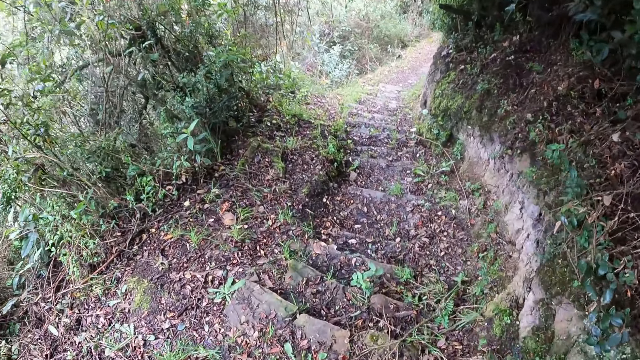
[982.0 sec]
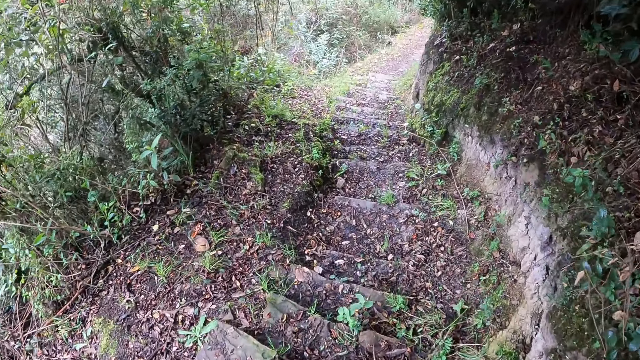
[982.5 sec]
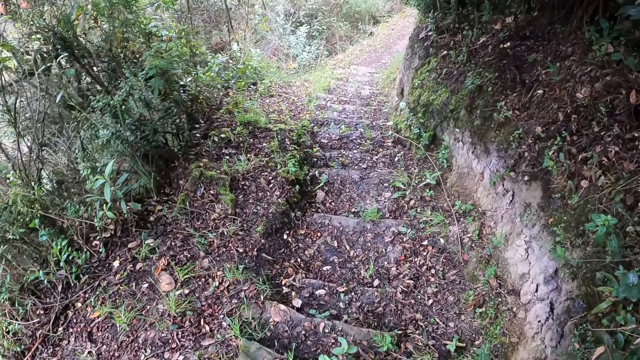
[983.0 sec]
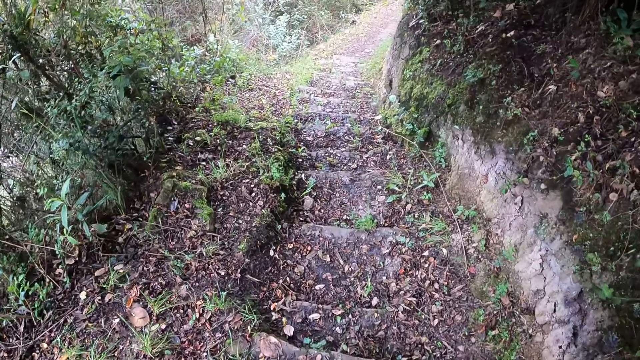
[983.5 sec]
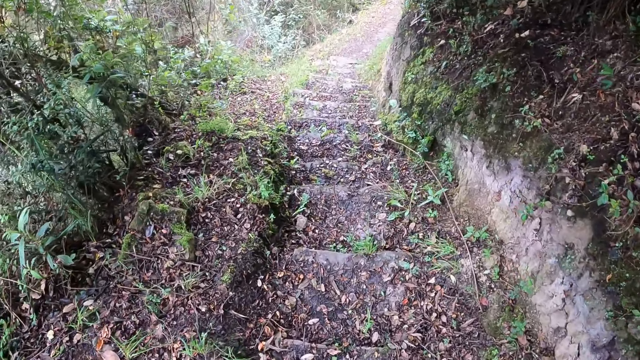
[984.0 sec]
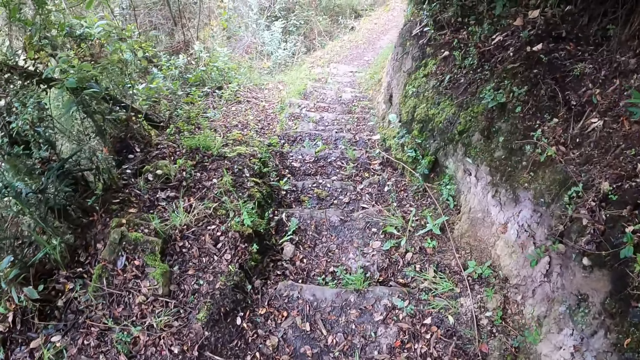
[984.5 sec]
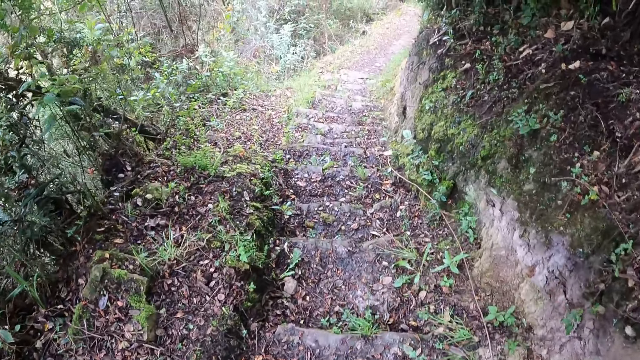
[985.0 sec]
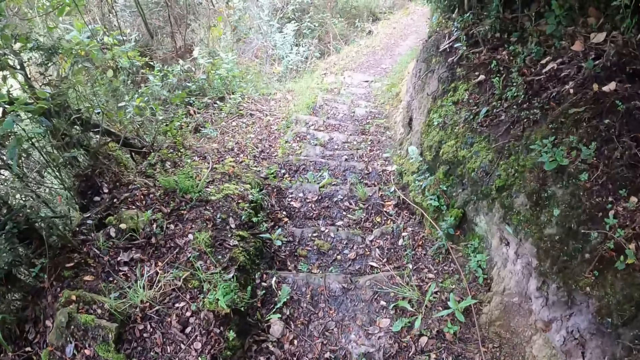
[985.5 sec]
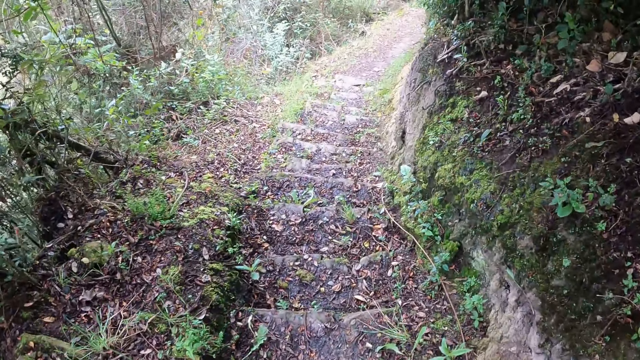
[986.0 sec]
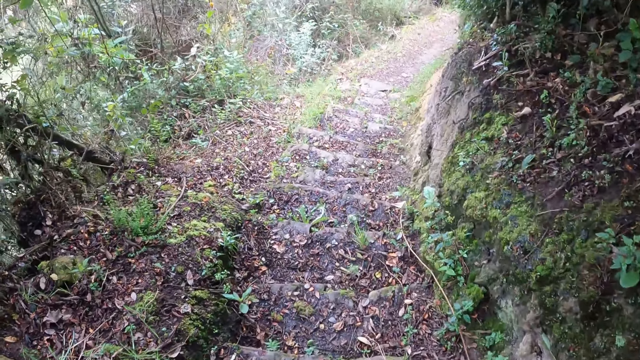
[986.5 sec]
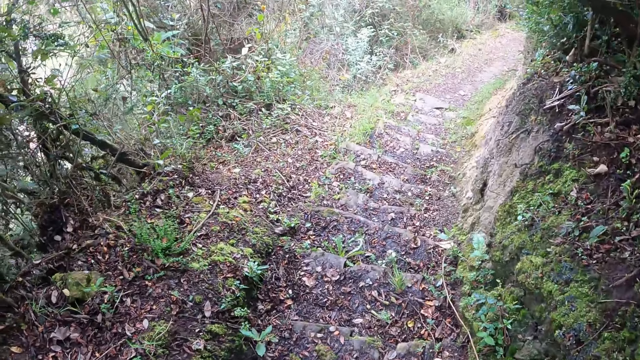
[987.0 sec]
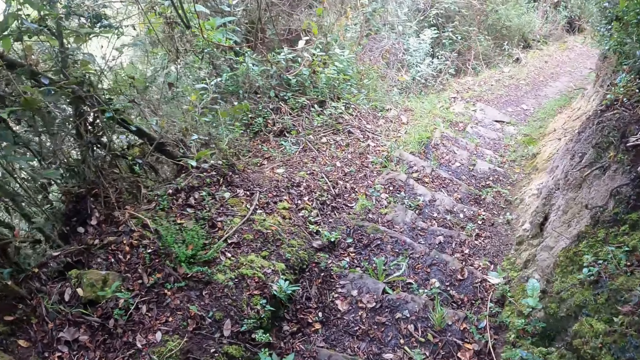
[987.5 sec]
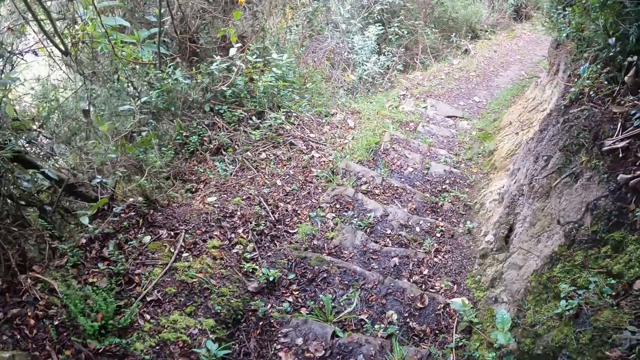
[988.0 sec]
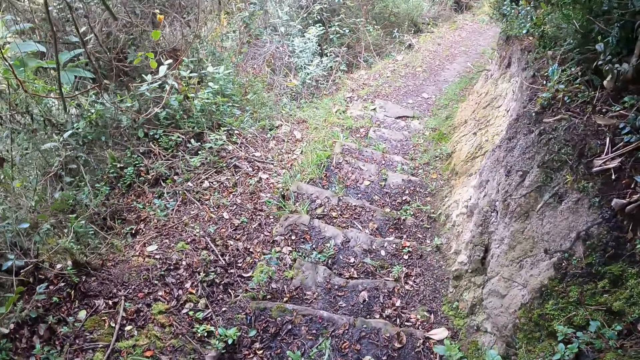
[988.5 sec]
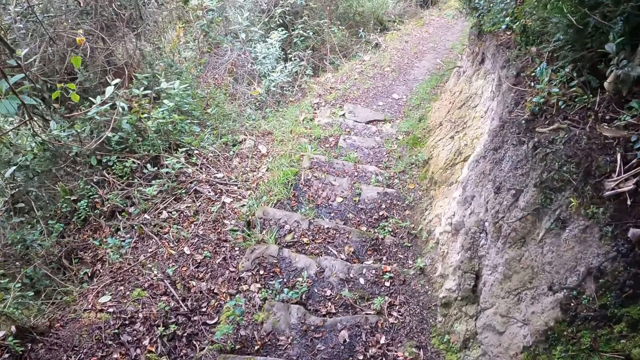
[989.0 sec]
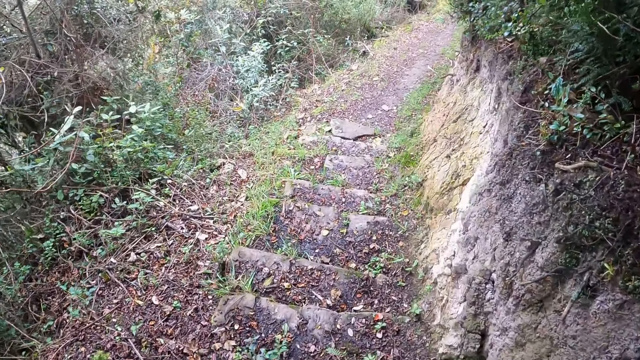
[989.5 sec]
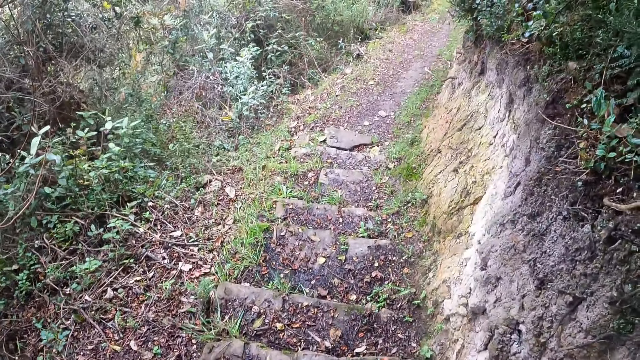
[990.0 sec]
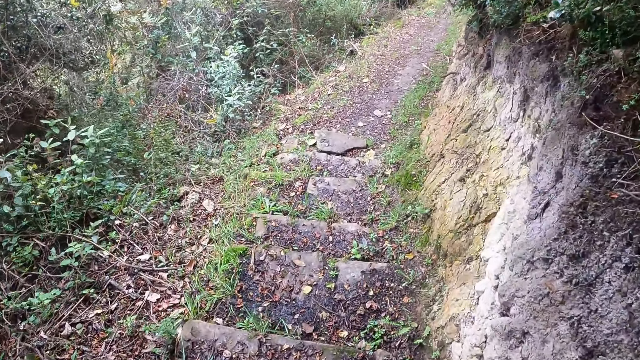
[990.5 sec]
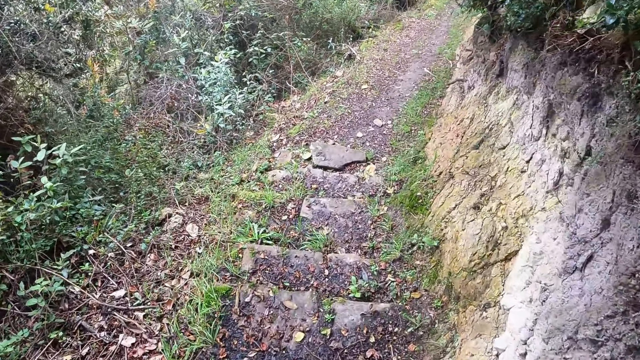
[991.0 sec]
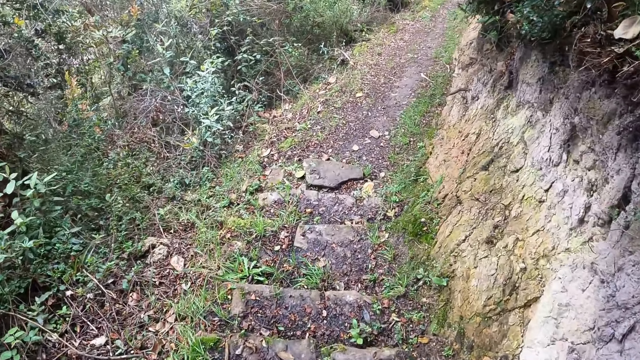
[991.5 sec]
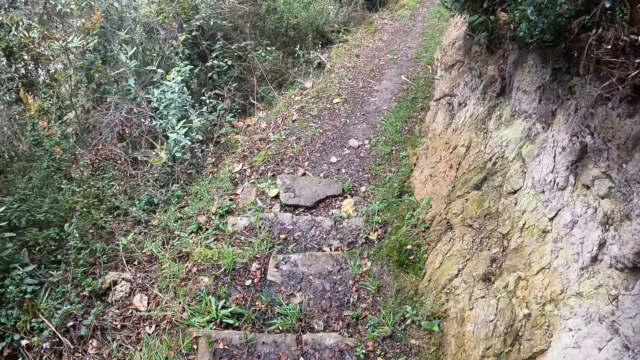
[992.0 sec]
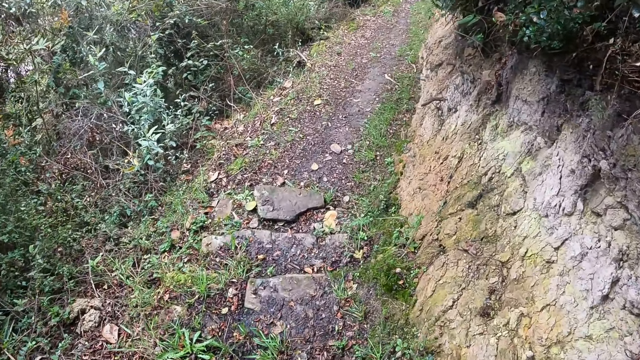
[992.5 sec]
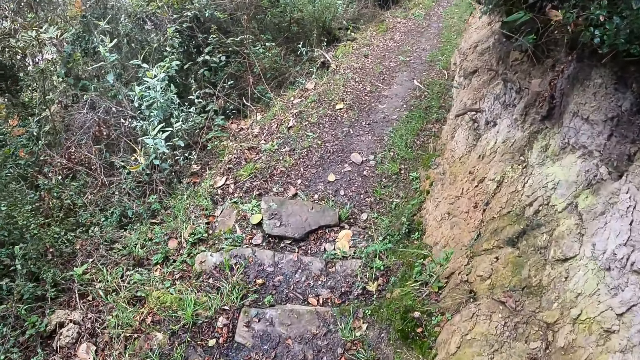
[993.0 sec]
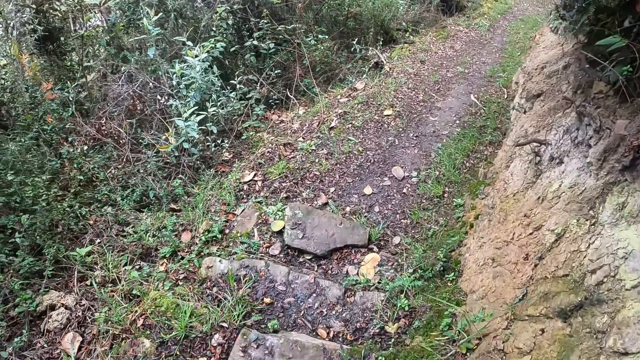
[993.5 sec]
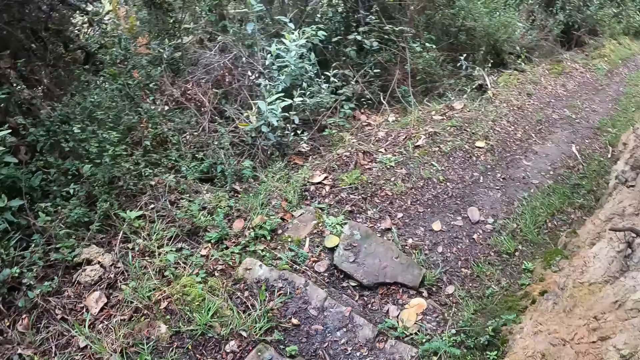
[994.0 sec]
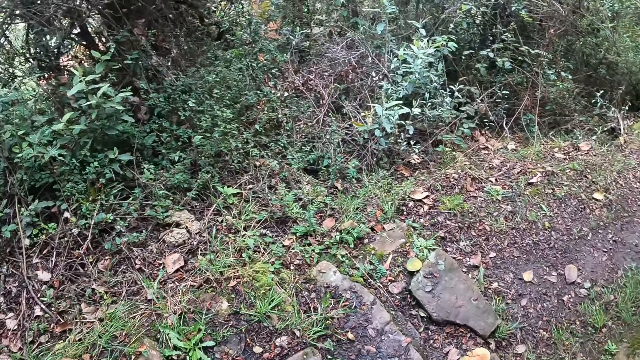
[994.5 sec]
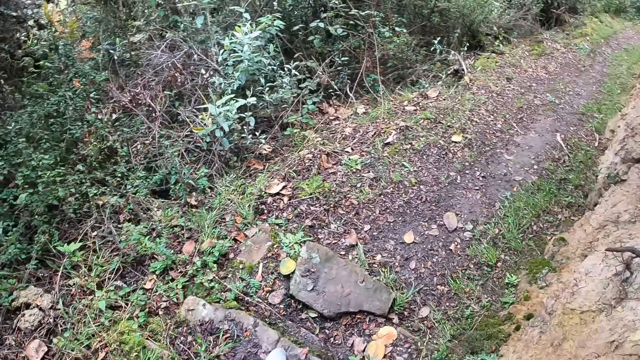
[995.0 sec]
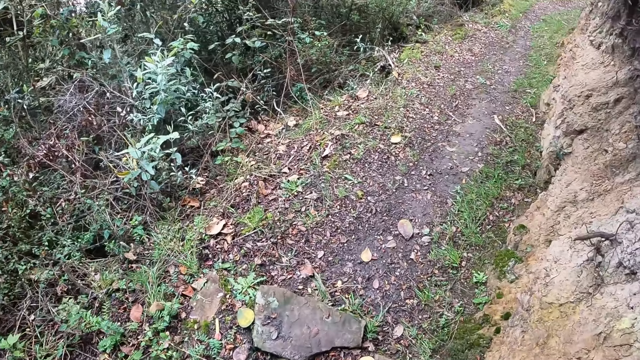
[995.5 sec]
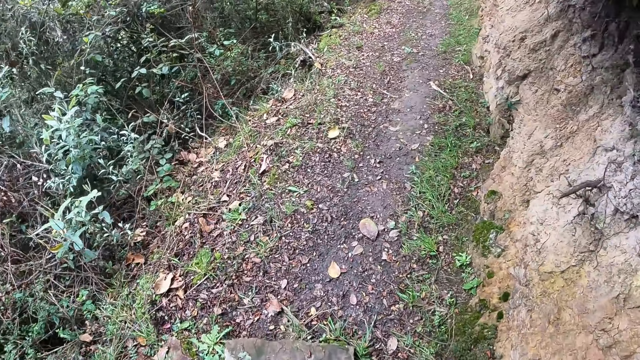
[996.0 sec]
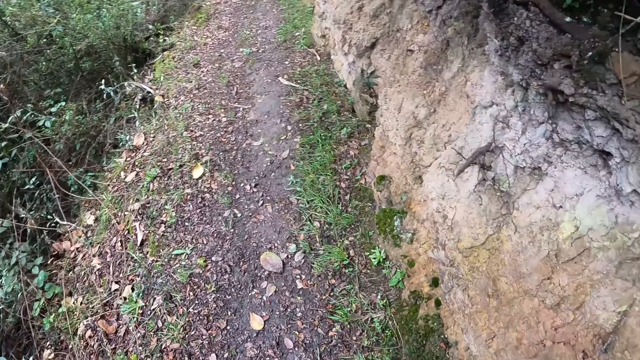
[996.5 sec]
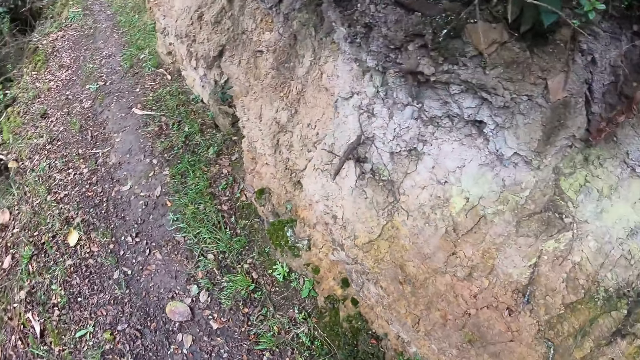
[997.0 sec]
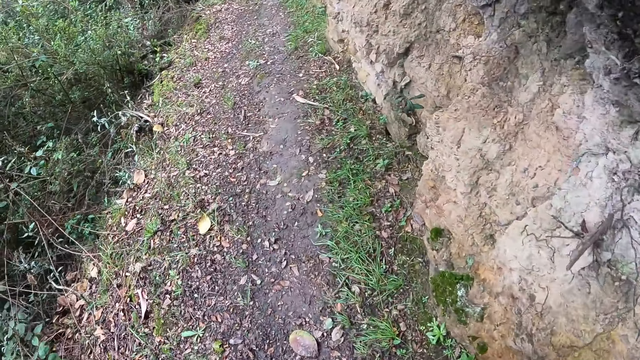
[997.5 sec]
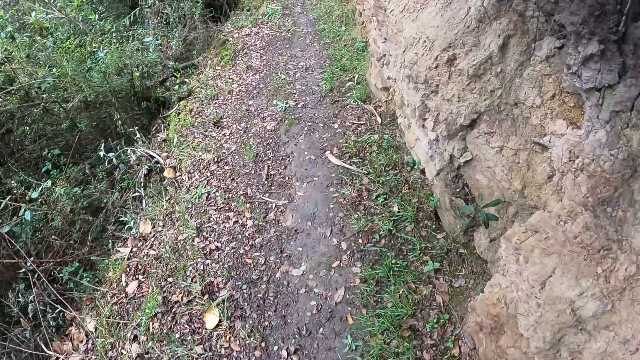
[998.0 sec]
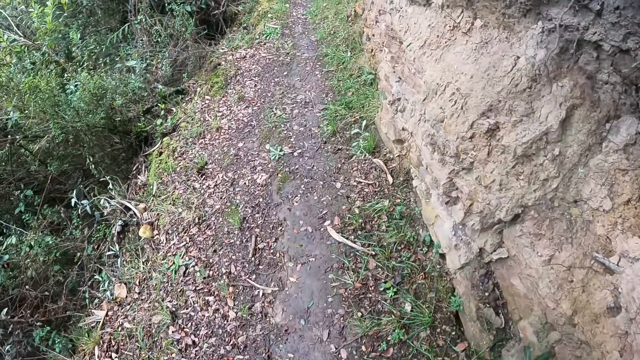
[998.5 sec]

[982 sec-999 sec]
The camera wearer walks down on the steps on the forest trail. They look around. They walk on the trail in the forest.

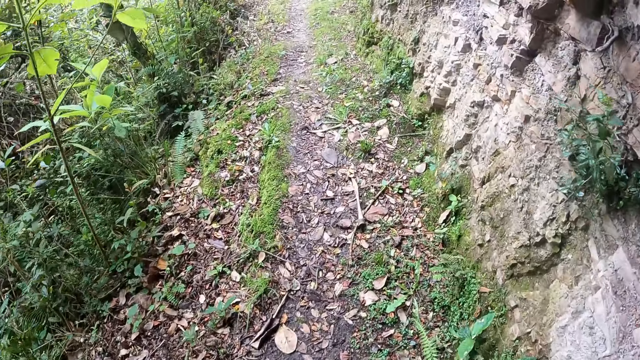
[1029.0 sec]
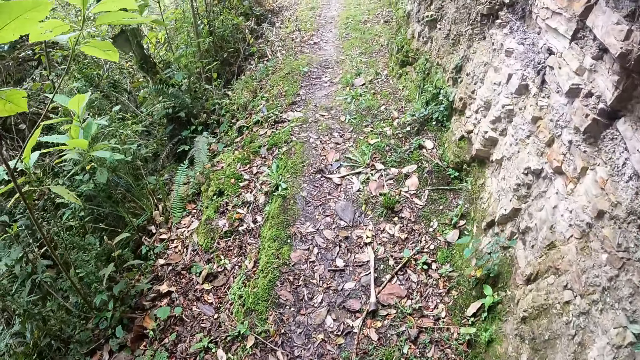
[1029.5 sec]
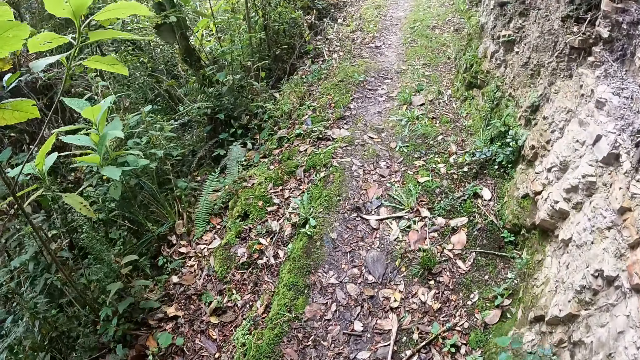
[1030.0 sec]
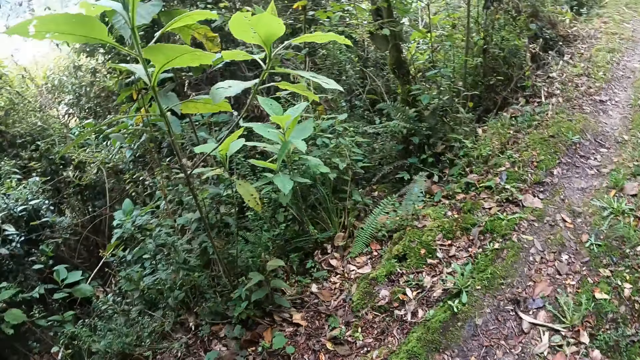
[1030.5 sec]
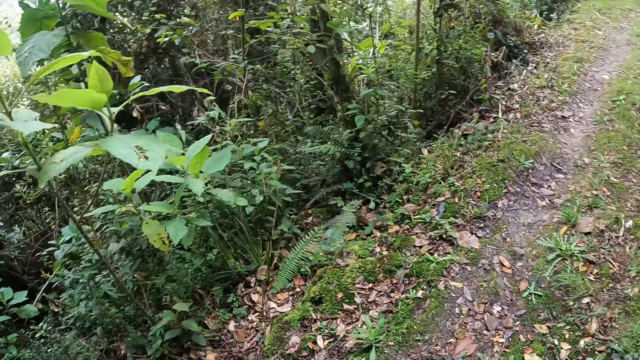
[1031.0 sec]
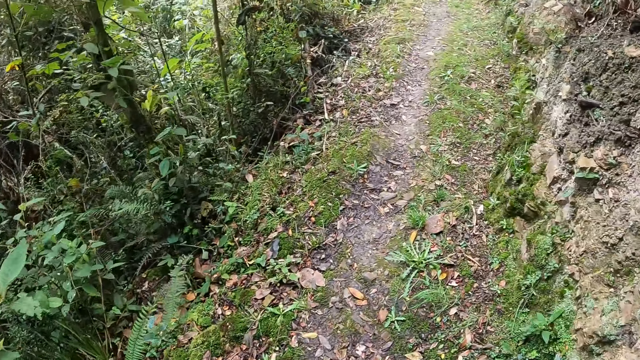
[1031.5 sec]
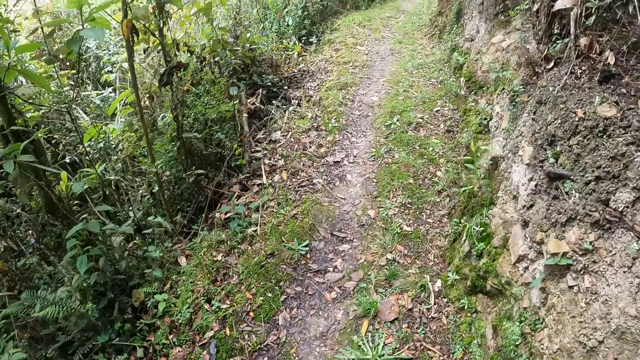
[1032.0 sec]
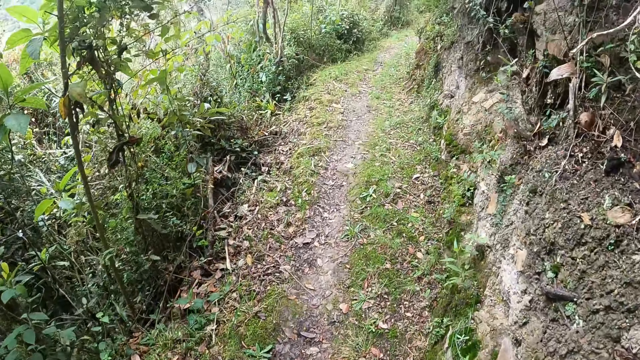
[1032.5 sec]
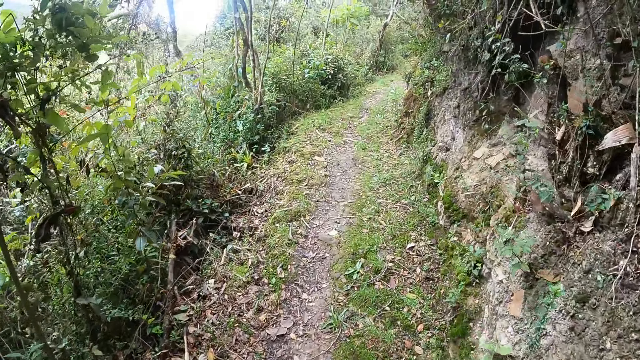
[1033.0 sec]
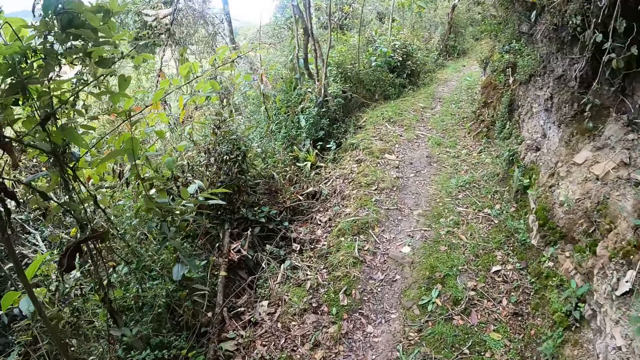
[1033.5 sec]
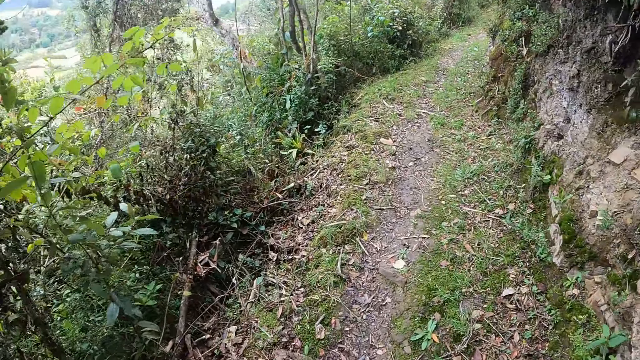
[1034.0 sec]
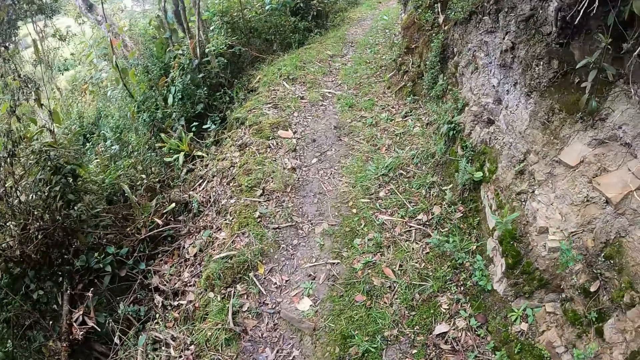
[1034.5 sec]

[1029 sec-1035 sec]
The camera wearer looks around. They walk along the path.
